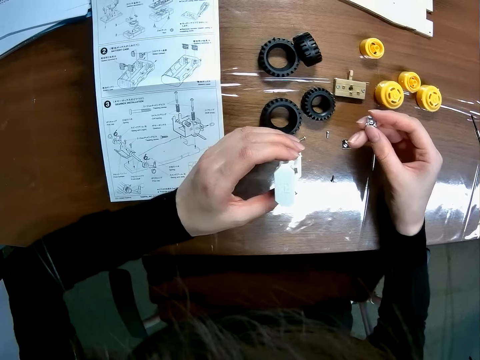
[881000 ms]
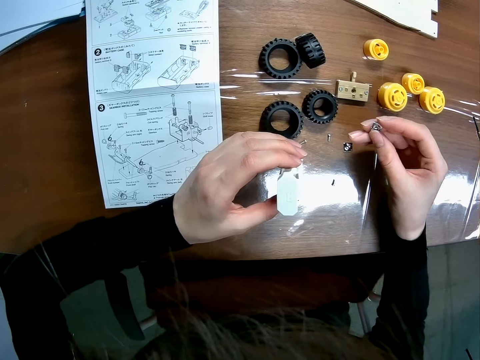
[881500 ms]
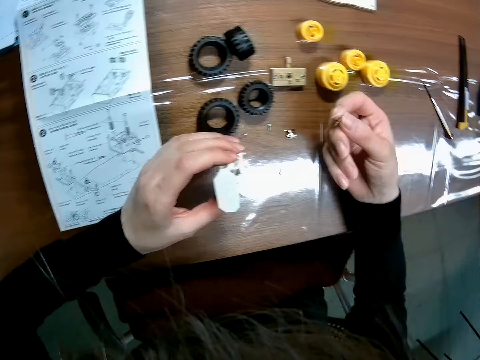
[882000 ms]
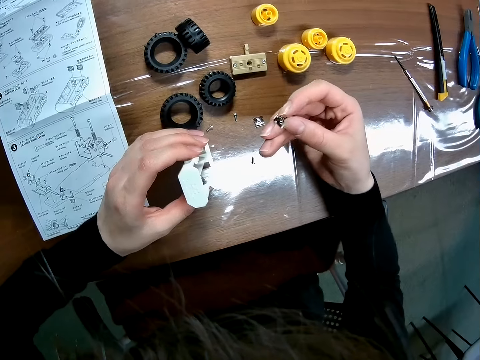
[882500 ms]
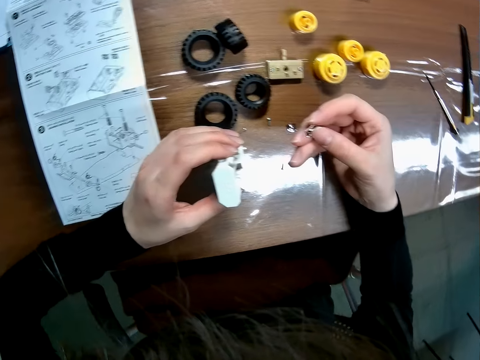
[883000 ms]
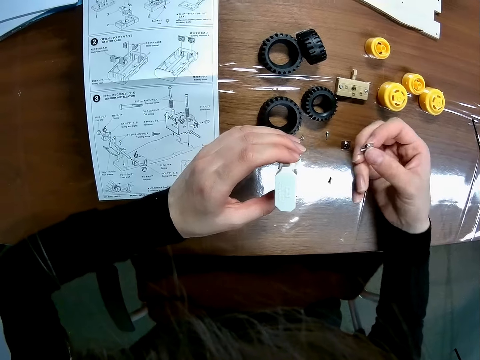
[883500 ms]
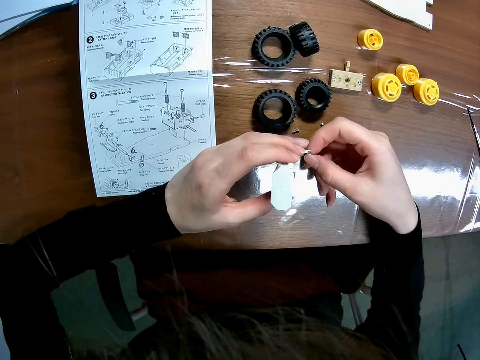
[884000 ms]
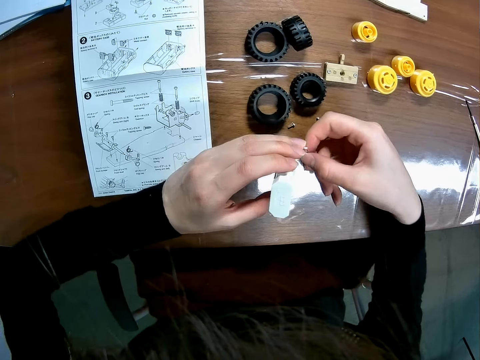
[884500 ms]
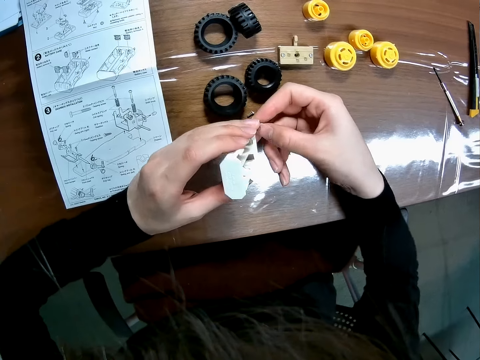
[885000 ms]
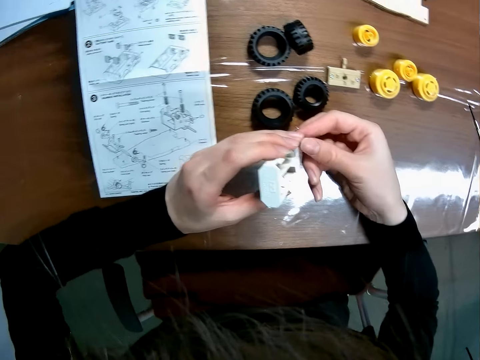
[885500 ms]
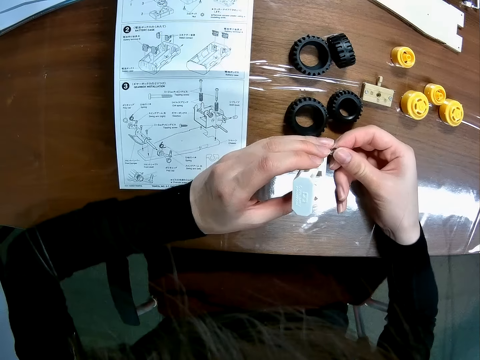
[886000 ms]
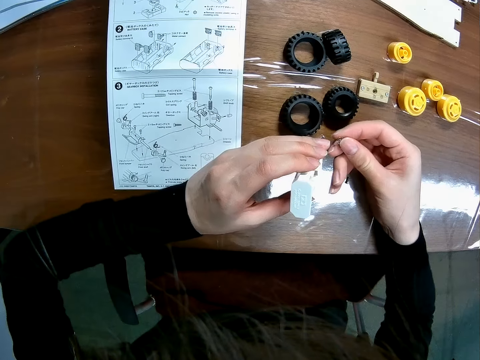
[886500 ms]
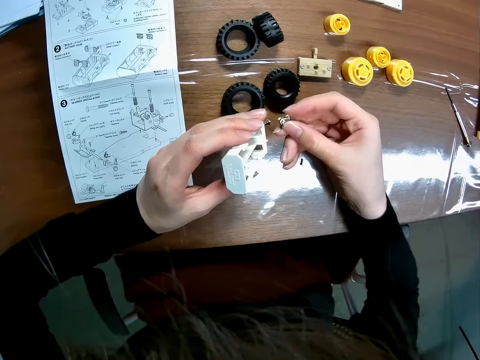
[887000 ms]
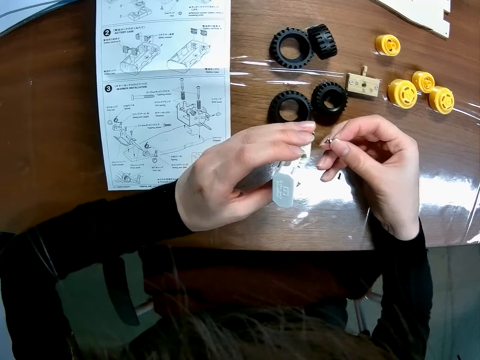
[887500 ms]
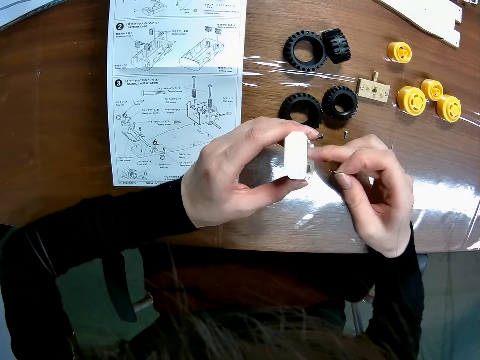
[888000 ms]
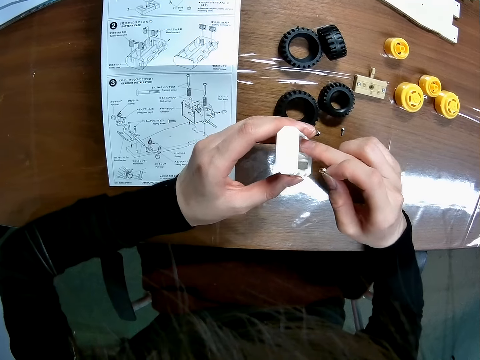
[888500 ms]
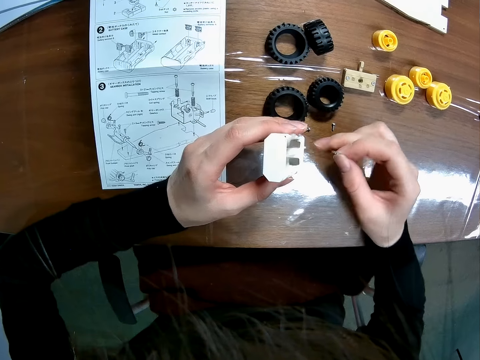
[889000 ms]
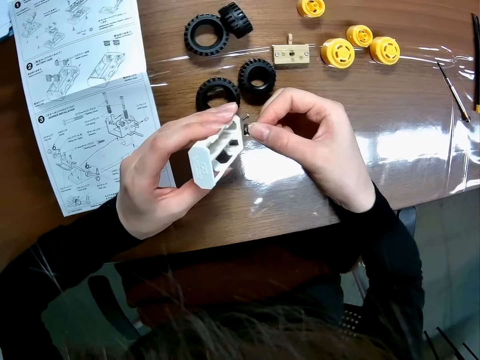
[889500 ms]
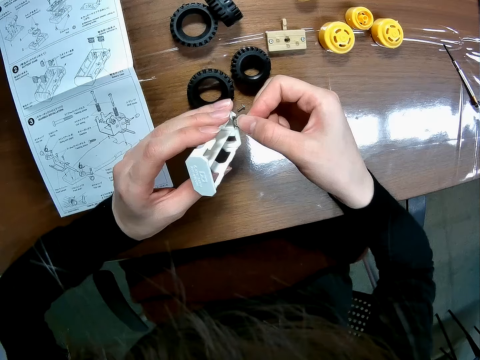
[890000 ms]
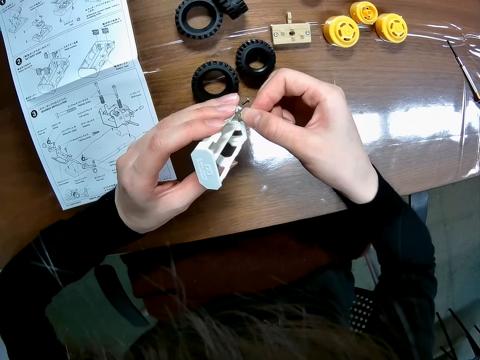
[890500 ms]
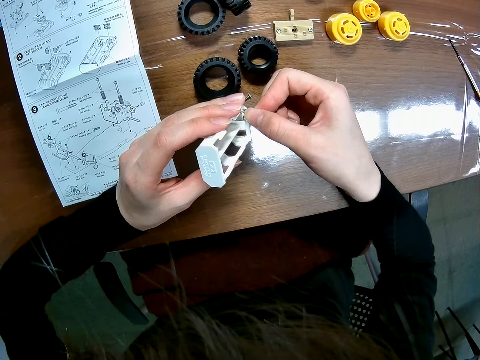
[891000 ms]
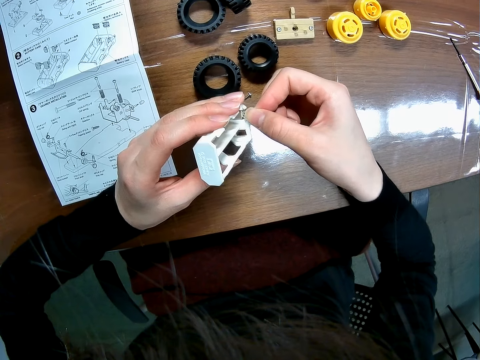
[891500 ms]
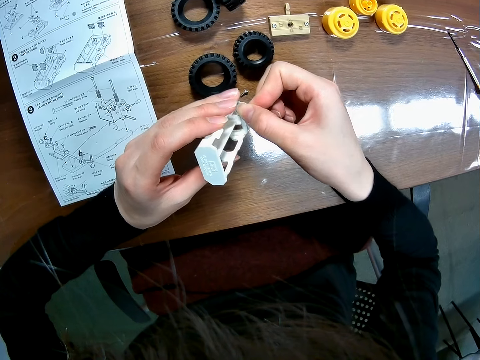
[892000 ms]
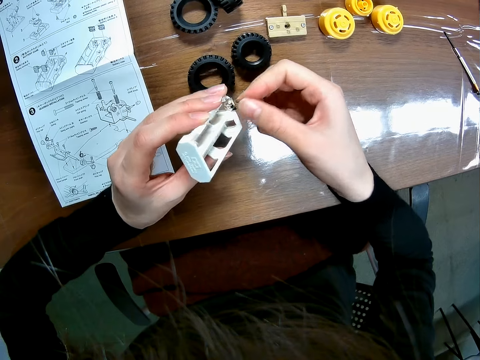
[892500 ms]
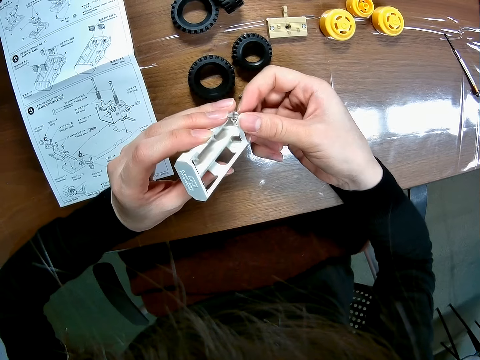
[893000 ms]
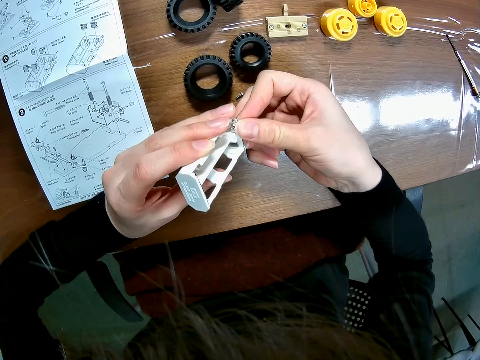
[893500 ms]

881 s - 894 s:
The camera wearer looks at something. She fixes the toy chassis. She touches inside the wooden casing with her finger. She inserts the toy car's component into the wooden casing.

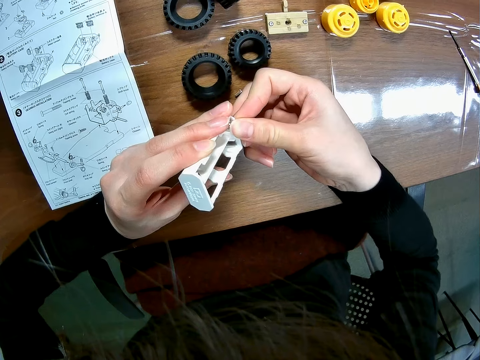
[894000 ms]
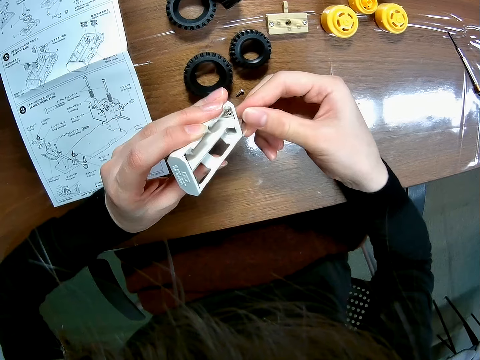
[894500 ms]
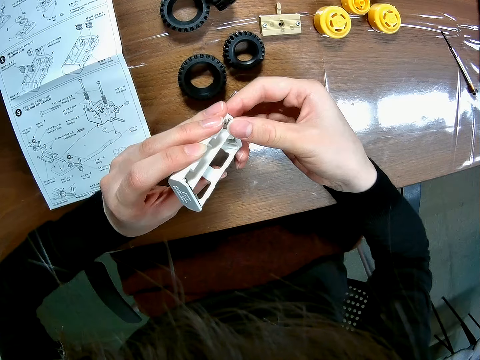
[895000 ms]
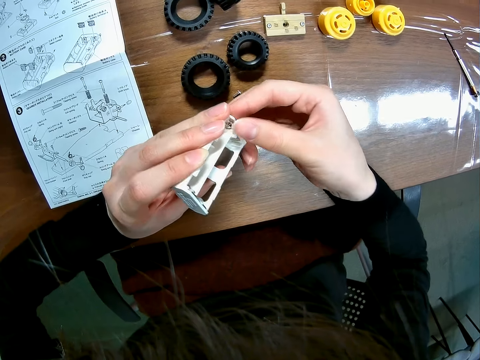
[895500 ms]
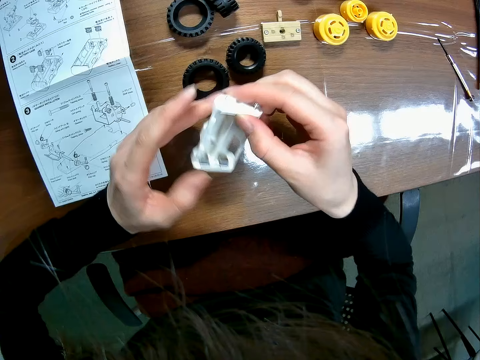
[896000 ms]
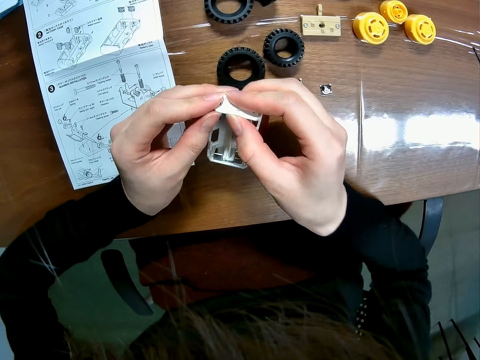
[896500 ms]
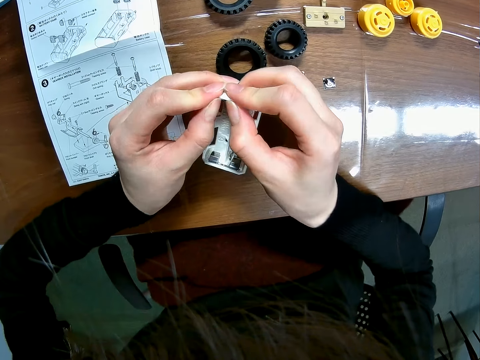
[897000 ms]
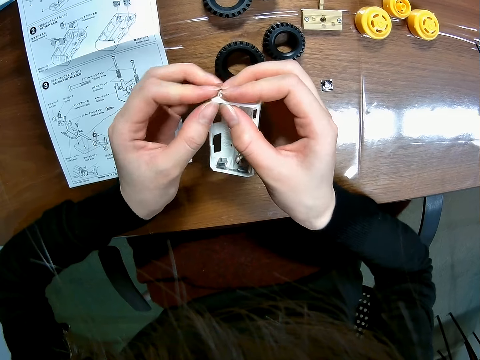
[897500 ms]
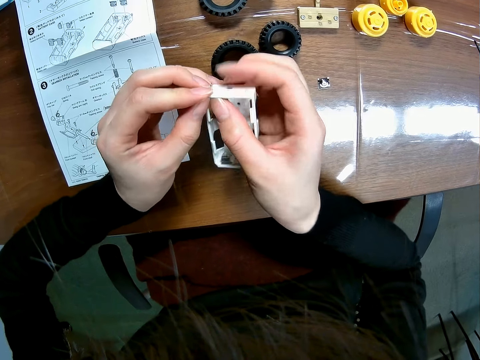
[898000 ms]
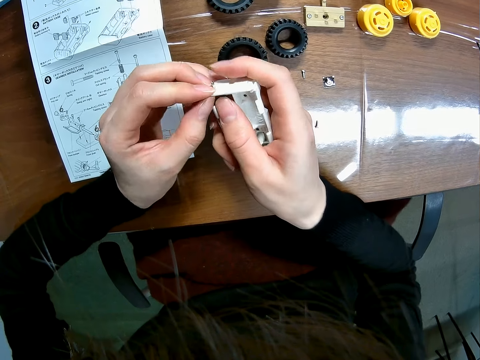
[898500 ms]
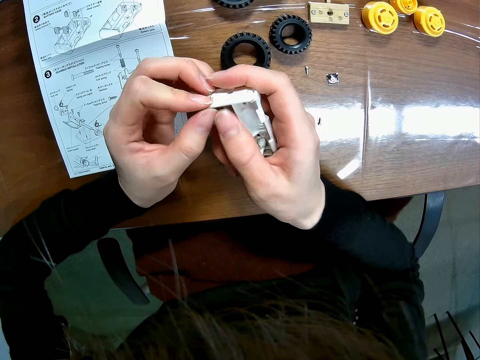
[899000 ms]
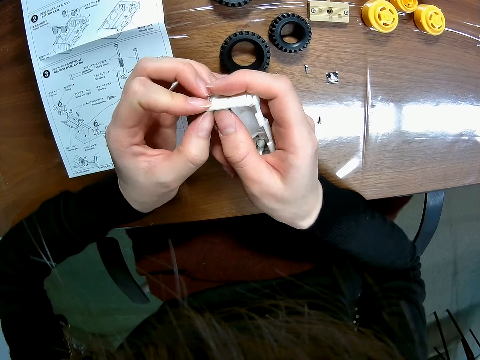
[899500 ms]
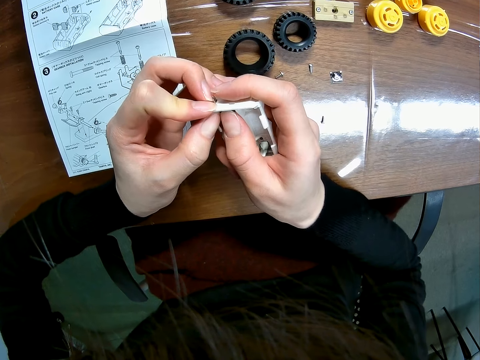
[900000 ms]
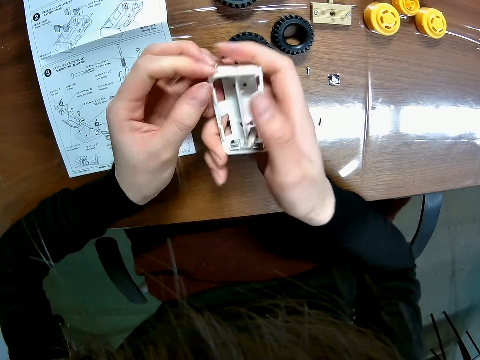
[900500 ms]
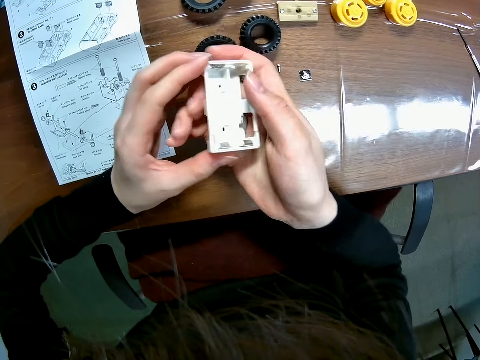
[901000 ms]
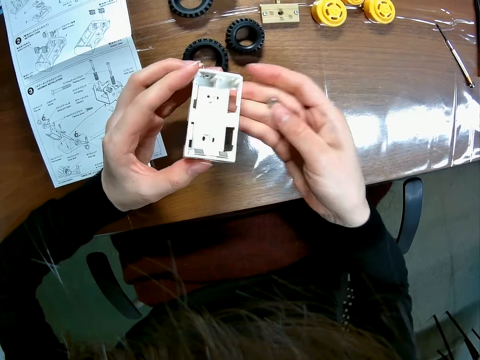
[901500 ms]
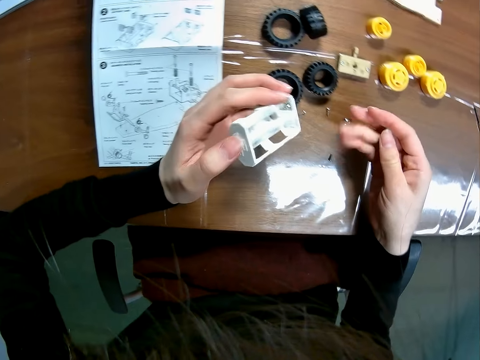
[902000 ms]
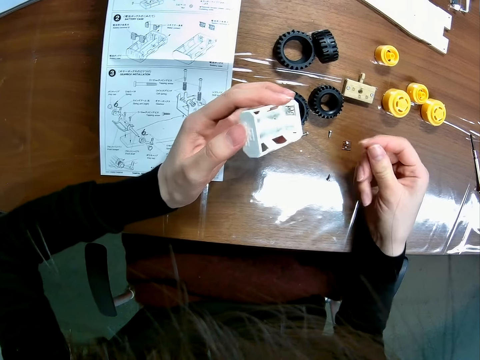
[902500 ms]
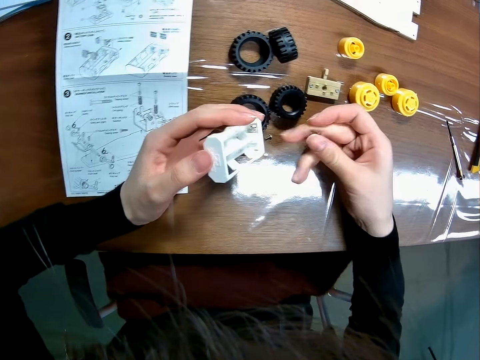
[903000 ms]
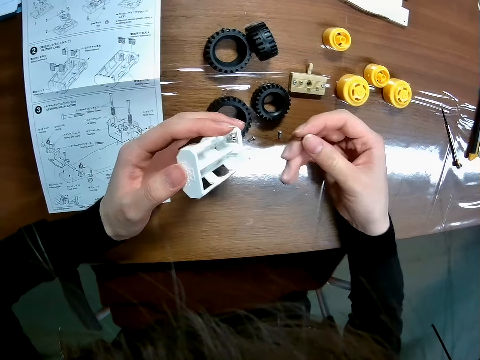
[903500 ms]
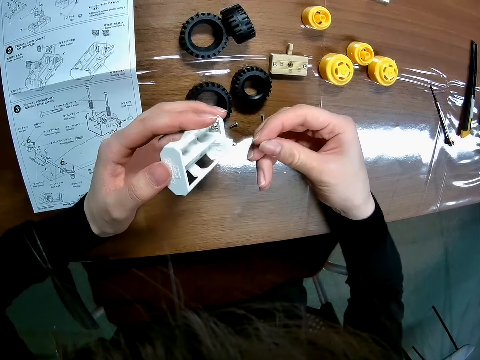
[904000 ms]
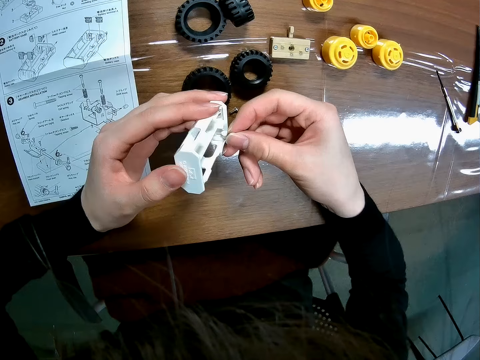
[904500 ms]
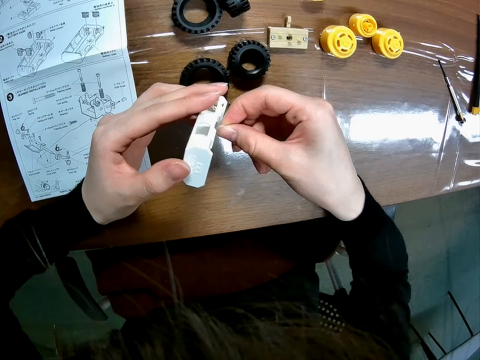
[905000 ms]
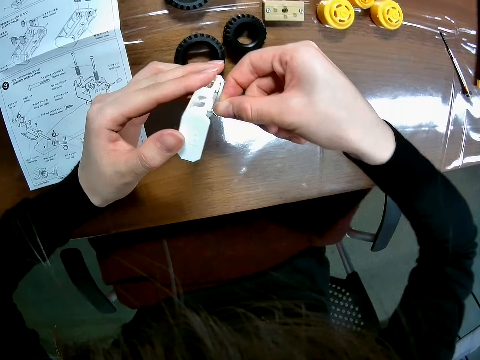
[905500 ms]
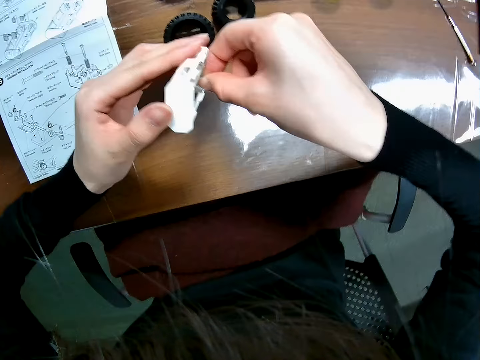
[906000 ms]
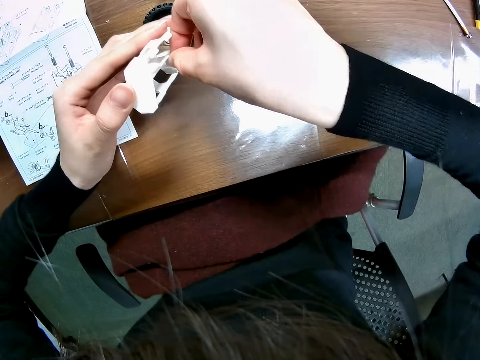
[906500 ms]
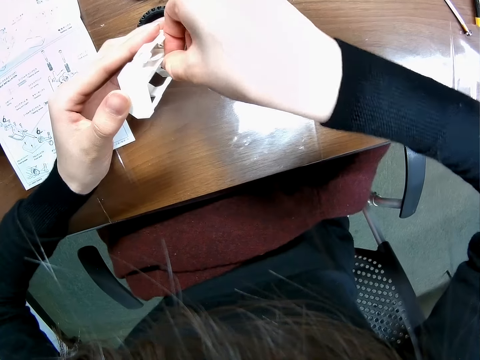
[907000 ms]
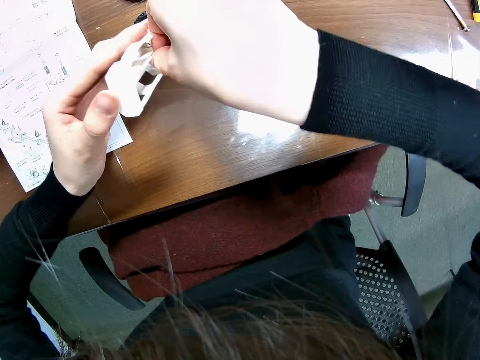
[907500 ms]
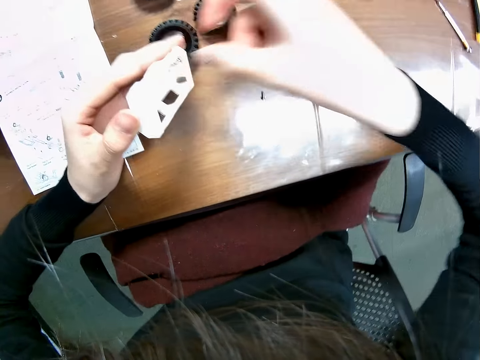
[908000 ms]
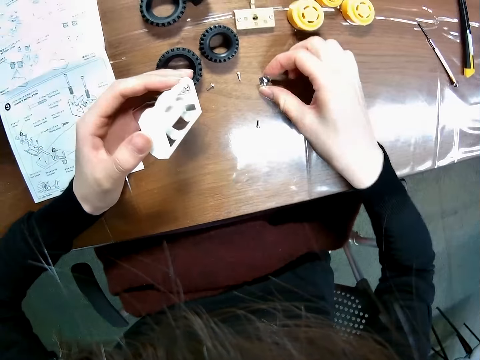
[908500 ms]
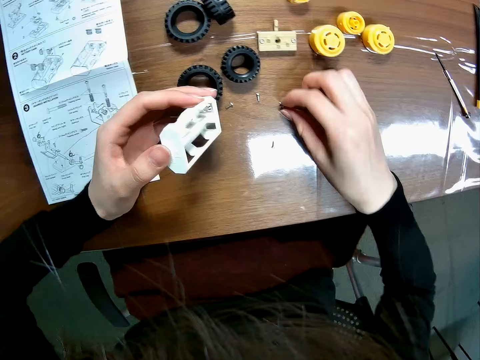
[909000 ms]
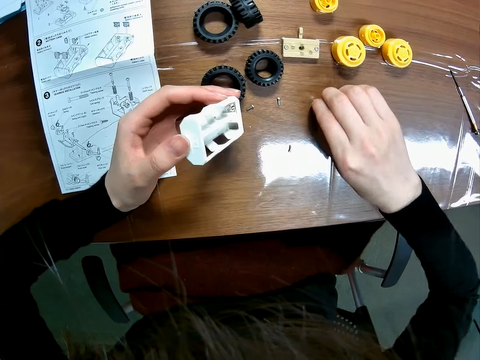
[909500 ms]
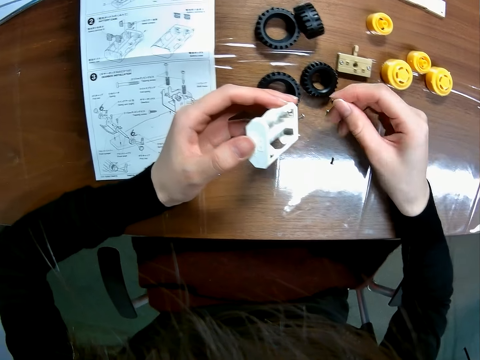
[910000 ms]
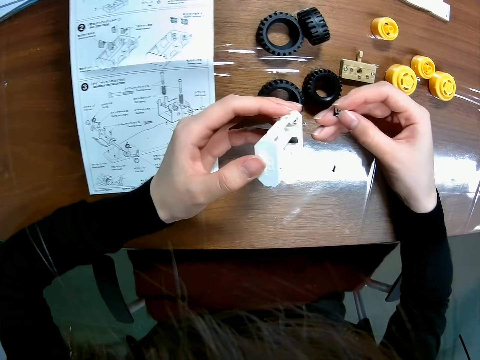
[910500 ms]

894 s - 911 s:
The camera wearer presses the toy car's component into the wooden casing. She inserts the toy car's component into the wooden casing. She picks a toy car's component on the table with her right hand.
